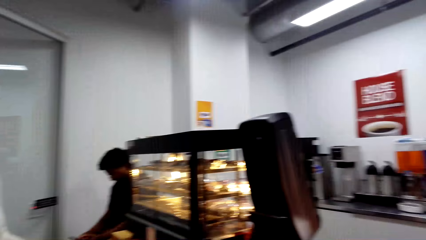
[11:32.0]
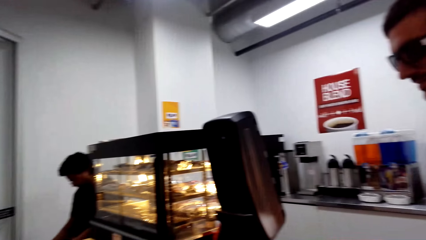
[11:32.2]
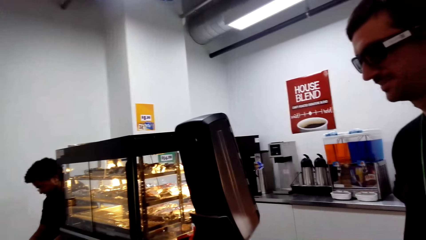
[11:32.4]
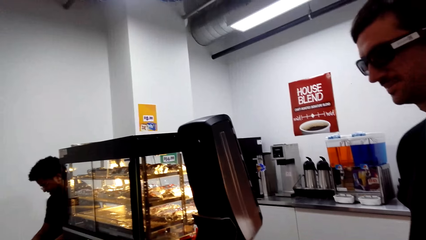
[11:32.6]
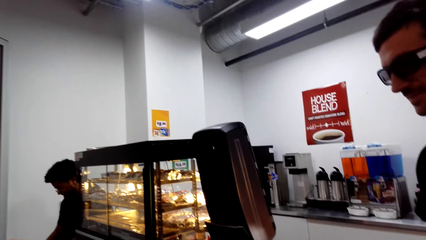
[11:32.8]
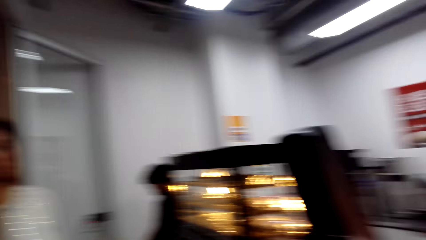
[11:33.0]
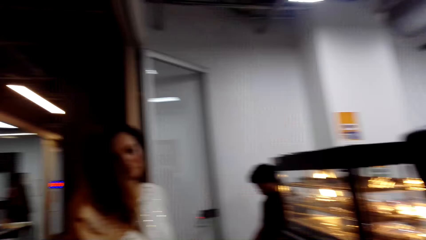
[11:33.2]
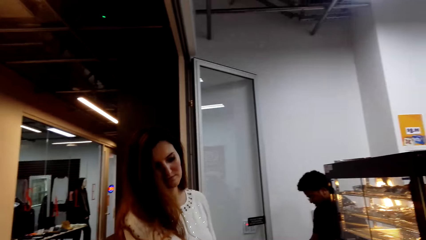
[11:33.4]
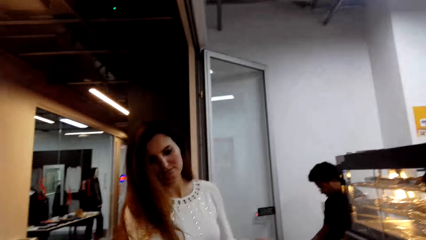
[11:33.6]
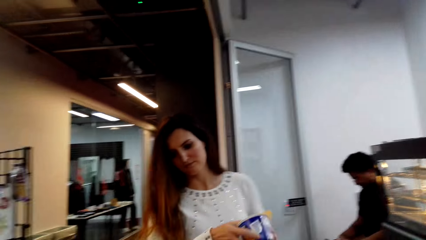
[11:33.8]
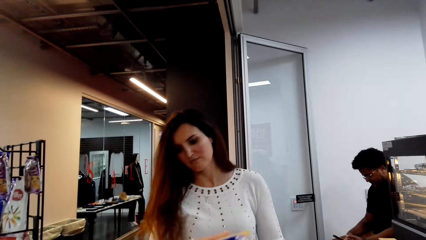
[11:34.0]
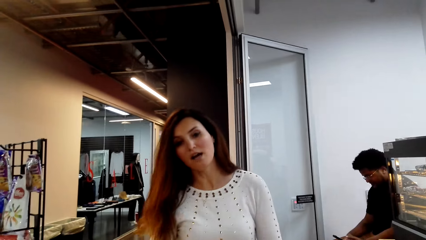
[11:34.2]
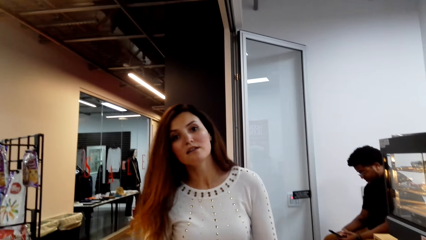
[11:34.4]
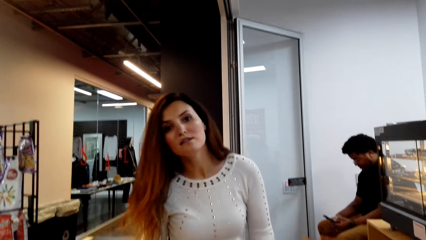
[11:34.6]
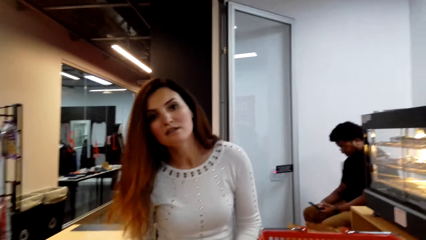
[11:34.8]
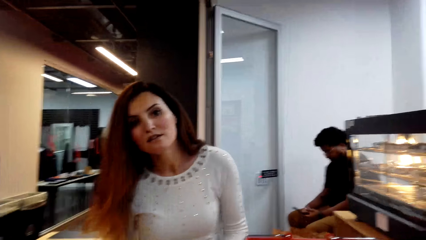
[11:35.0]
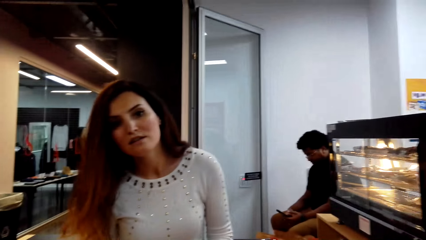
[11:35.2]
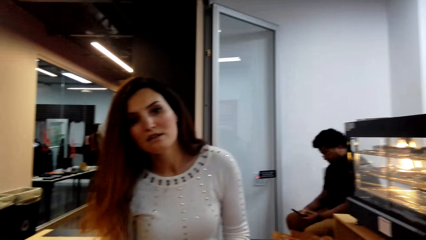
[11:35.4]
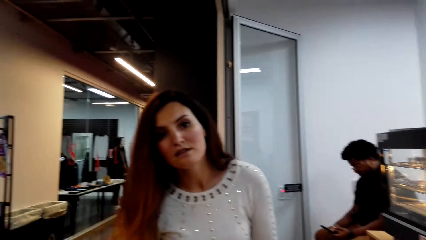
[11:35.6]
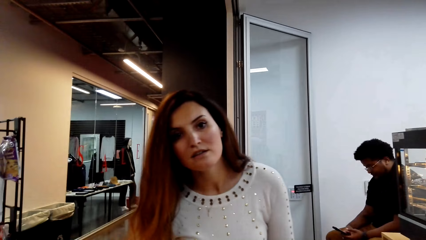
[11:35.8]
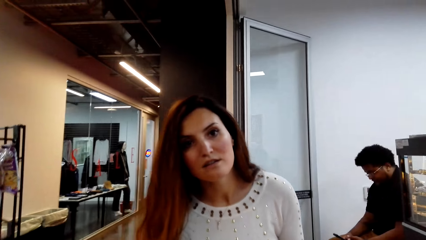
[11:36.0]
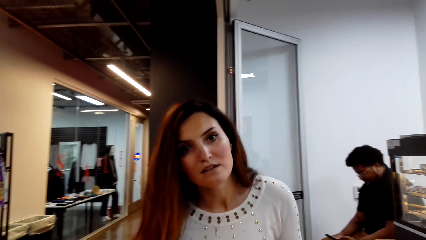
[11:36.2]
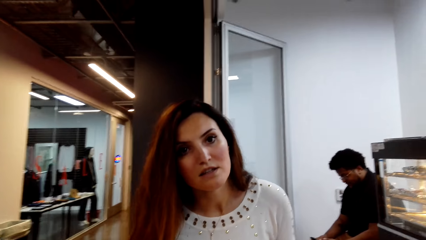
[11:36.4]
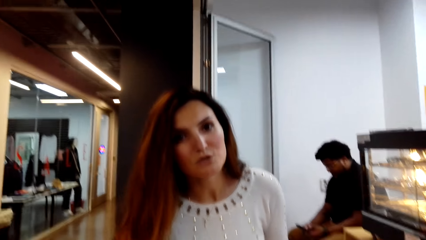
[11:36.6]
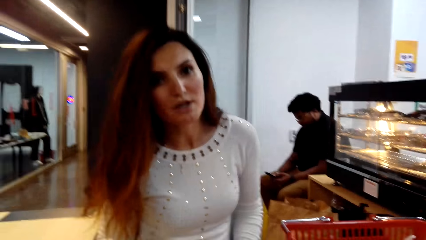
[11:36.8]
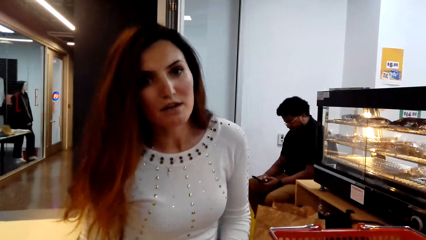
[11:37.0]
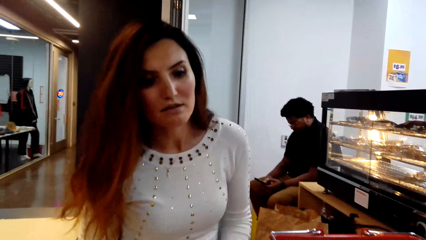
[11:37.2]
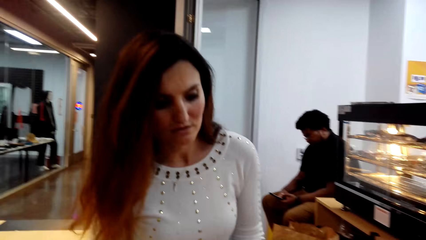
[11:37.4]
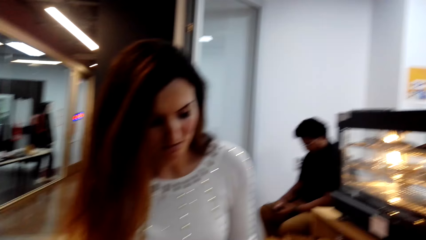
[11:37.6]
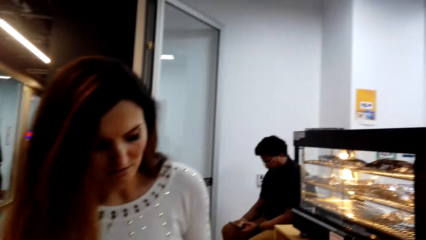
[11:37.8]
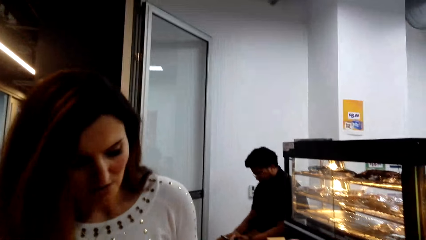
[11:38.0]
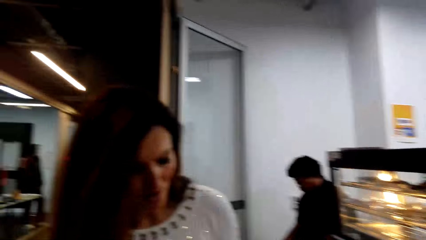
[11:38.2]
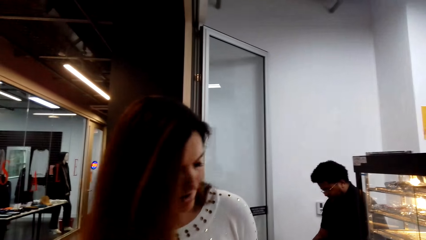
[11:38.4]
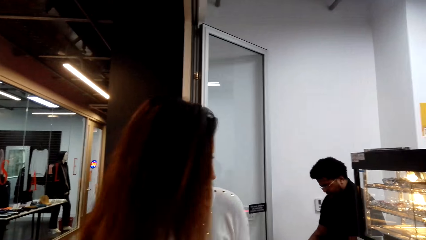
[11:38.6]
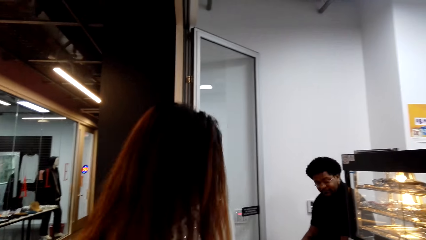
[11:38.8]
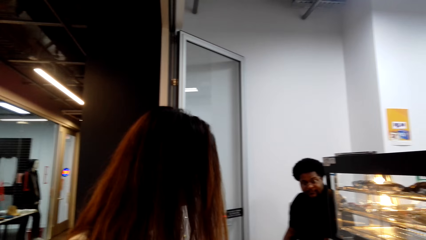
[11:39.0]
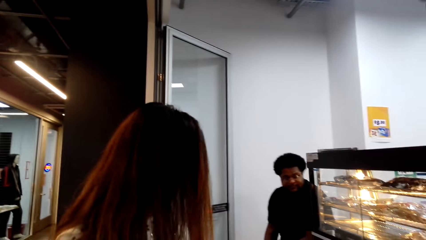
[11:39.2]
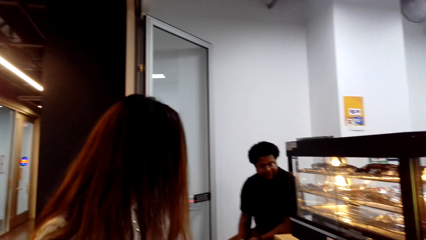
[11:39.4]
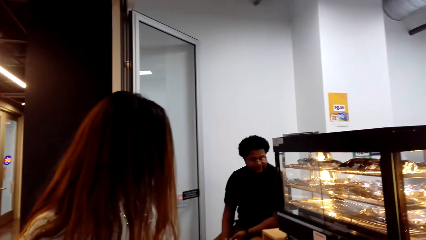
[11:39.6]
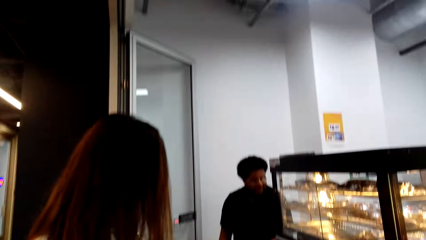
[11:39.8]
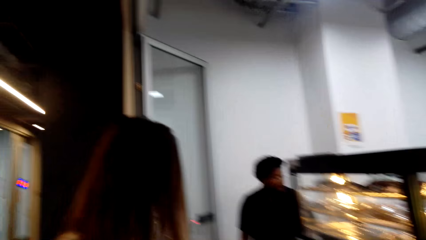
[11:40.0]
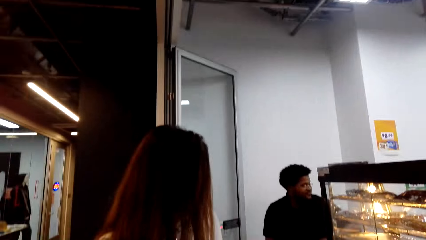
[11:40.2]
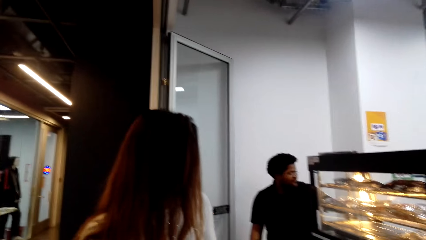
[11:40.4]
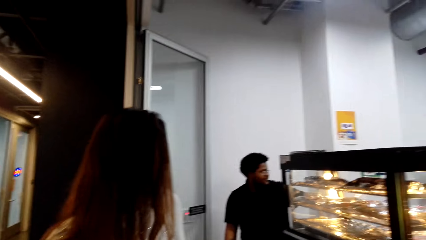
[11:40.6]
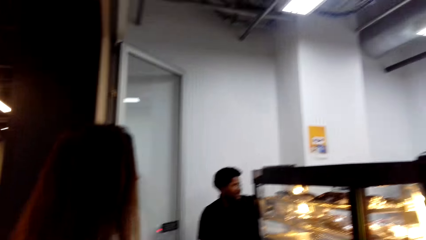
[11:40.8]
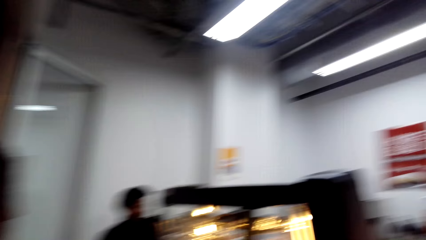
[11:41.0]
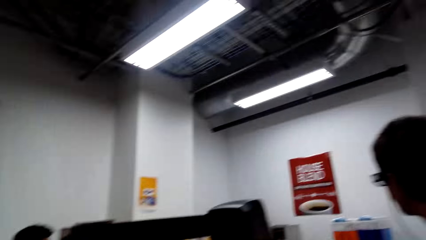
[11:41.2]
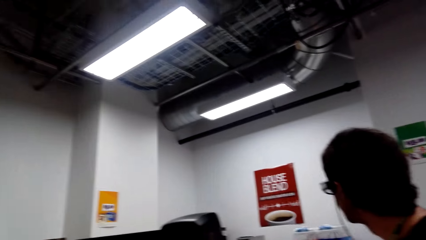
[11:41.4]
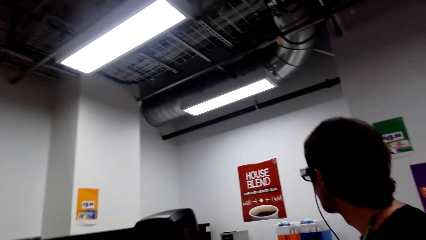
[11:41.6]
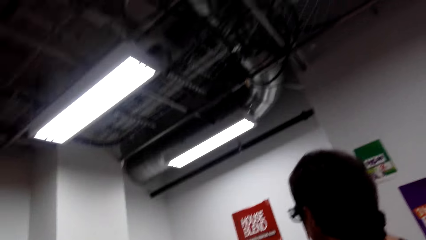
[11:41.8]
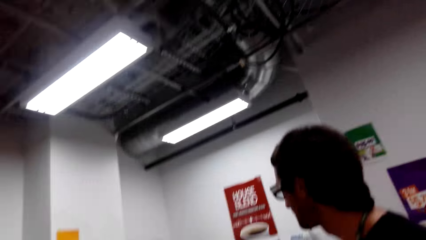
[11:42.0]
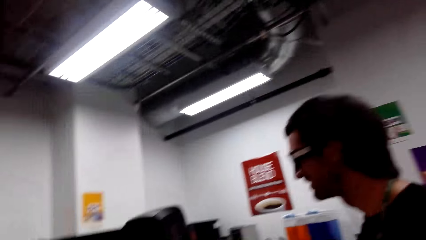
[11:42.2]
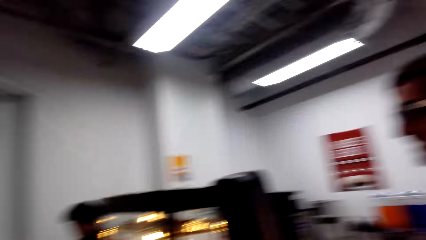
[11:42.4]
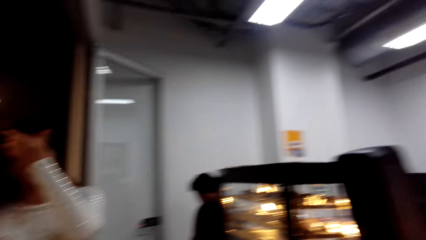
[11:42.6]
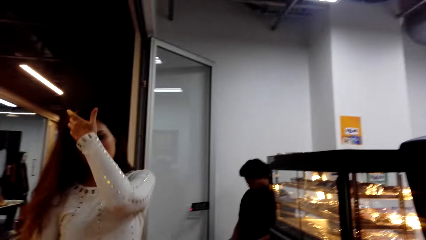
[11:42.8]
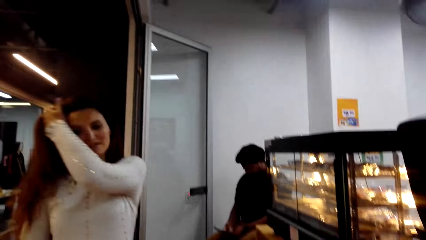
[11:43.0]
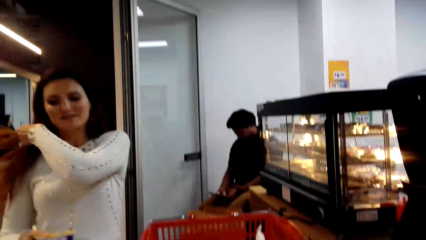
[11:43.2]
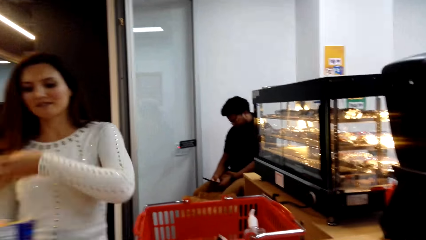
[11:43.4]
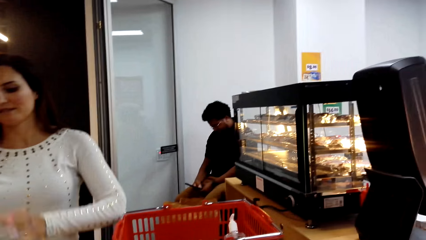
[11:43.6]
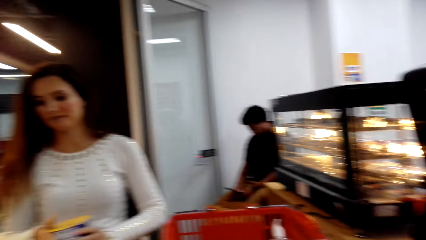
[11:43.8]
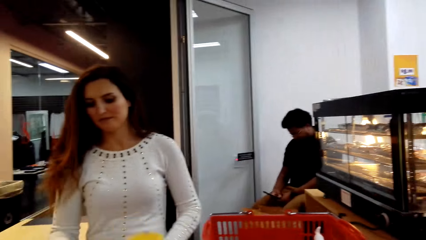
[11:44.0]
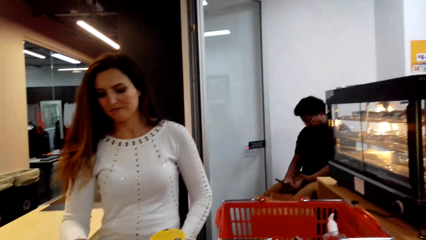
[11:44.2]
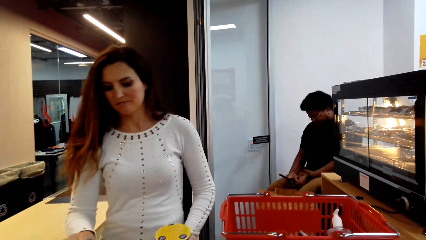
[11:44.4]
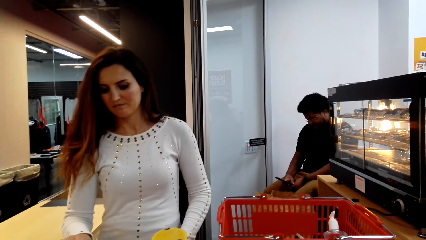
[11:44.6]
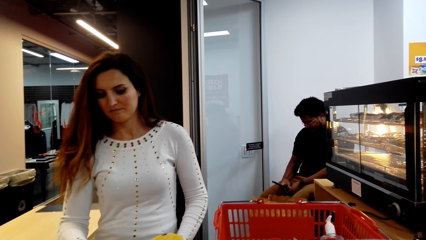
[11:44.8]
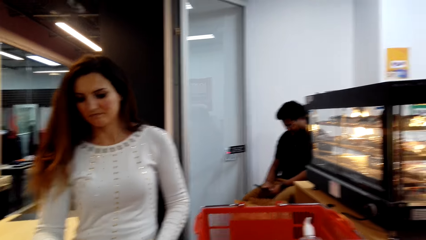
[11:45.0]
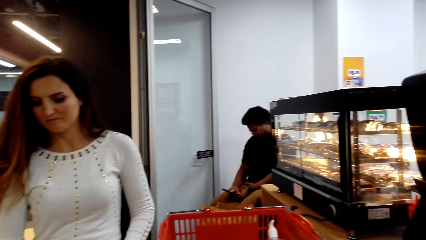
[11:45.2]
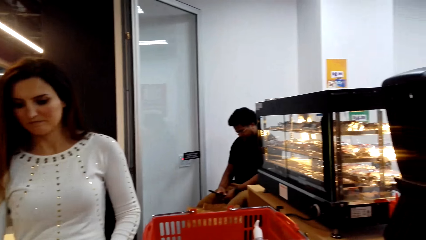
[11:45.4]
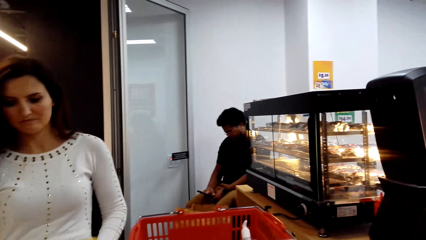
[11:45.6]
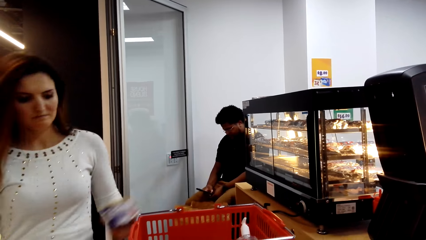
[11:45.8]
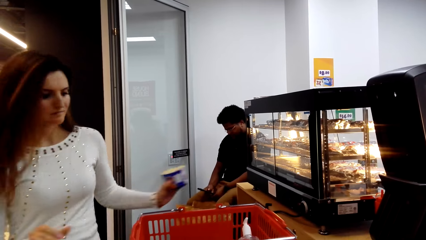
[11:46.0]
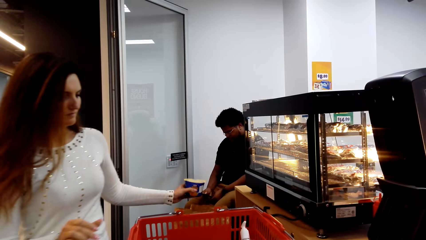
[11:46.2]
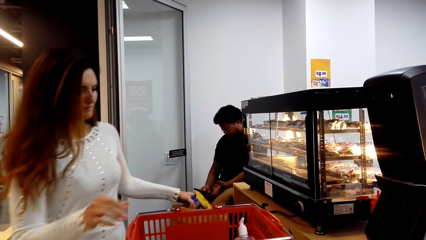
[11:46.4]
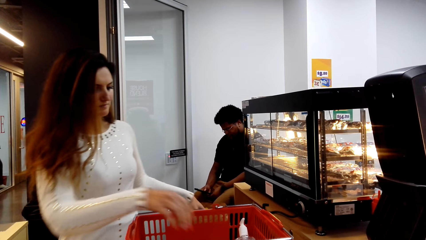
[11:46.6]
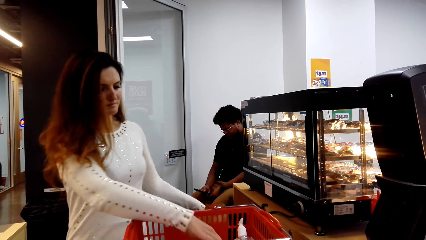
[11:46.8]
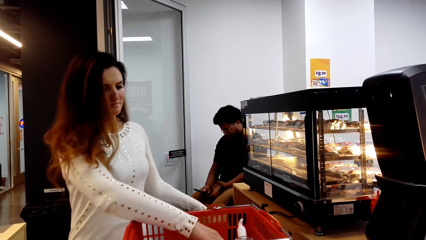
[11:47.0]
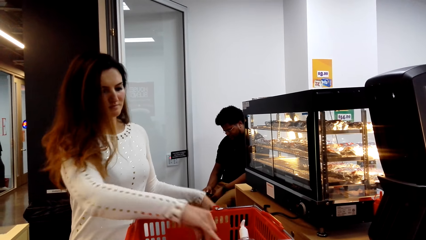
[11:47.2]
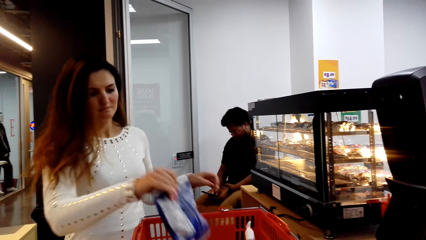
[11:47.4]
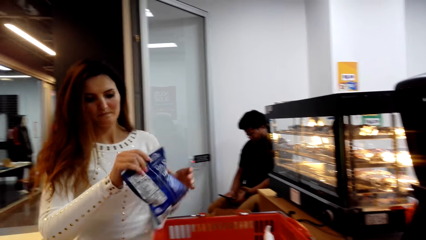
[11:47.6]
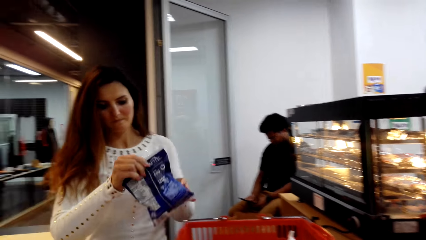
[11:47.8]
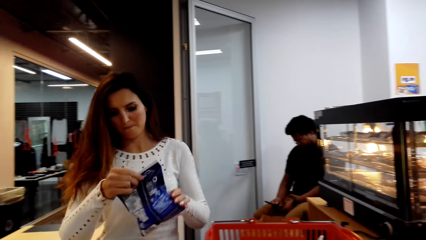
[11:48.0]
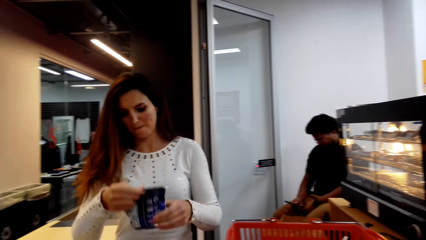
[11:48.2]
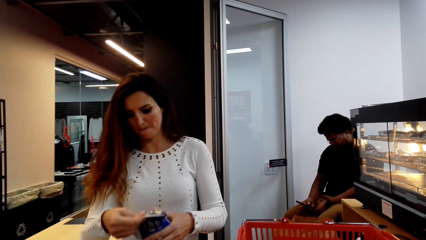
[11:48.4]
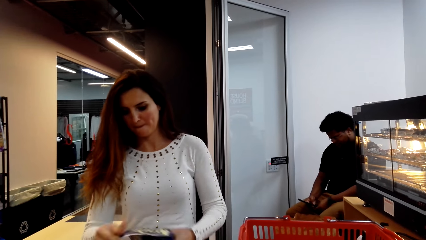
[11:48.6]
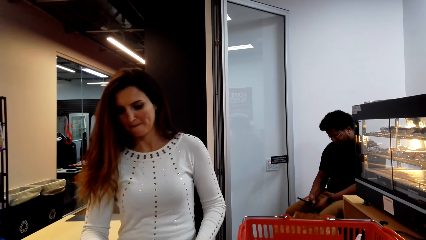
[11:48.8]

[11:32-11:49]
The woman puts the item in the paper bag. She picks a container from the shopping basket. The camera wearer talks with the woman. A man talks to the camera wearer. The woman moves her hair. She bills the item, puts the container in the paper bag, and picks a packet from the shopping basket.
